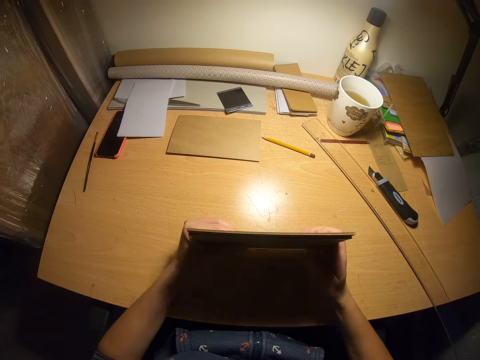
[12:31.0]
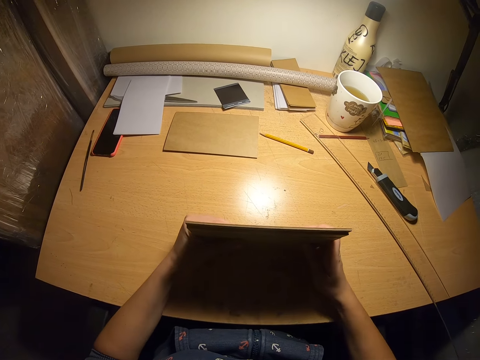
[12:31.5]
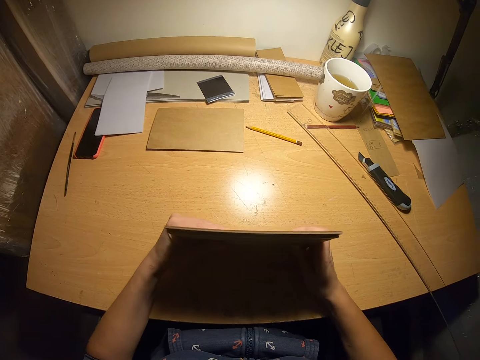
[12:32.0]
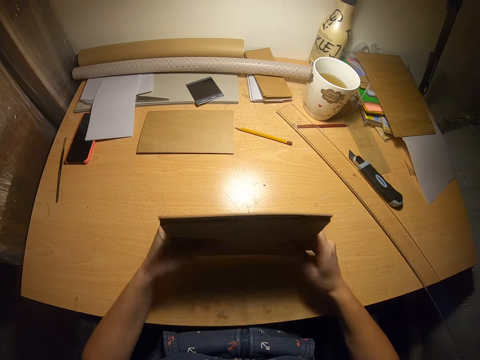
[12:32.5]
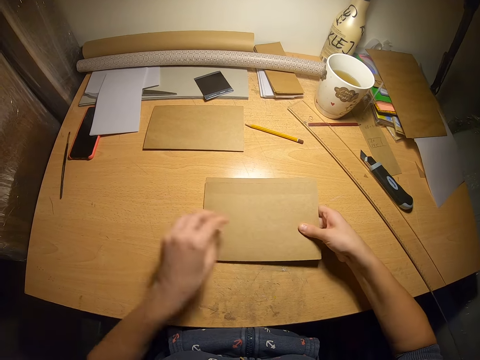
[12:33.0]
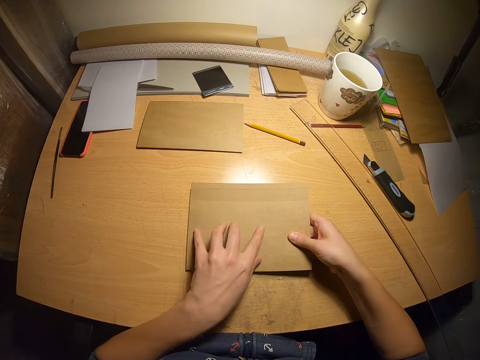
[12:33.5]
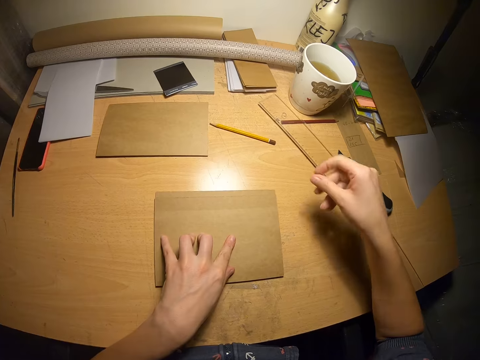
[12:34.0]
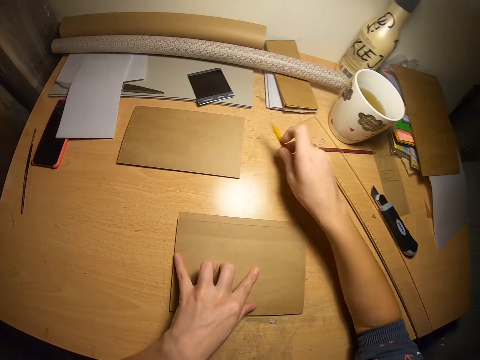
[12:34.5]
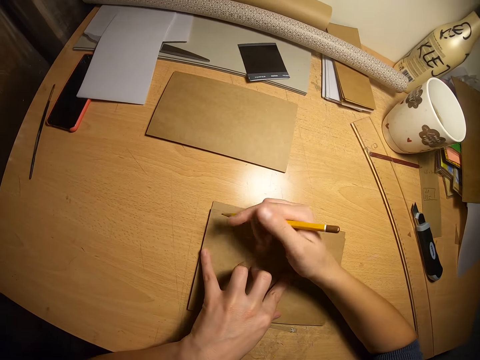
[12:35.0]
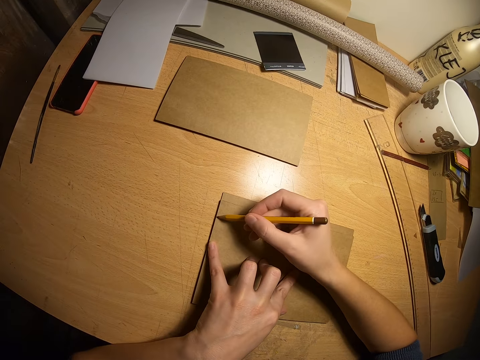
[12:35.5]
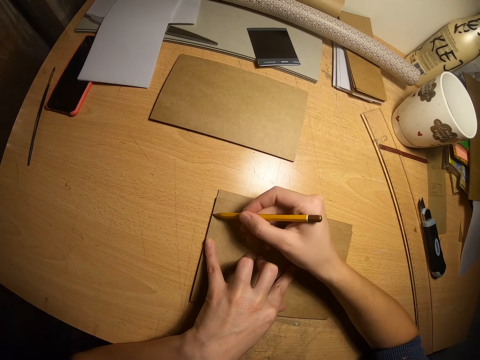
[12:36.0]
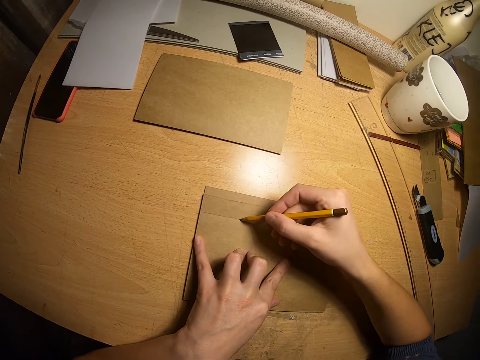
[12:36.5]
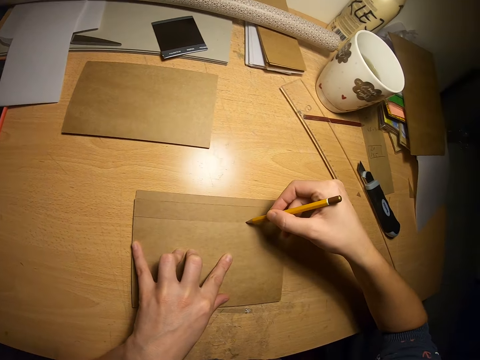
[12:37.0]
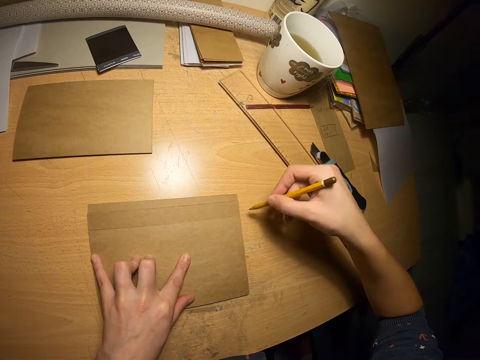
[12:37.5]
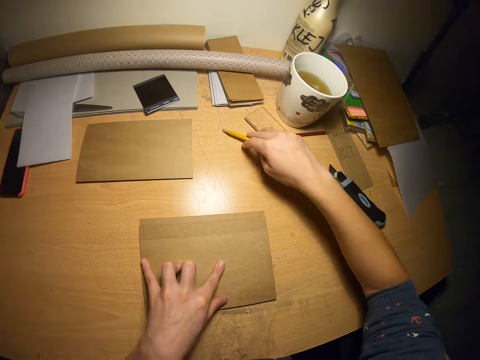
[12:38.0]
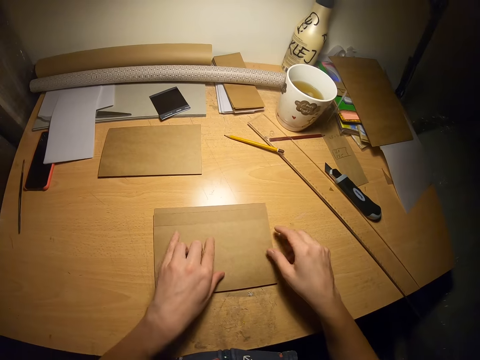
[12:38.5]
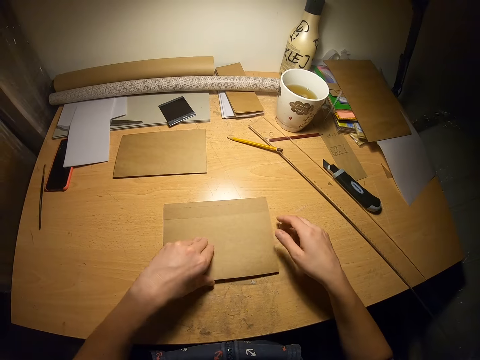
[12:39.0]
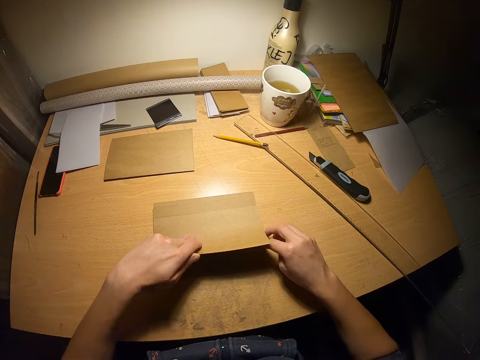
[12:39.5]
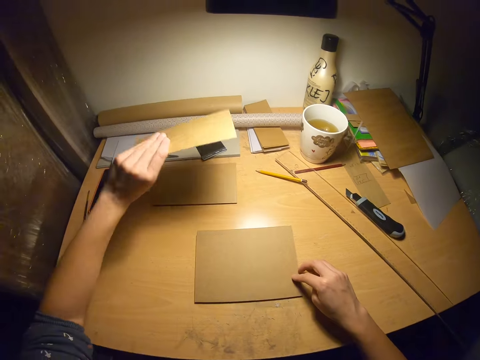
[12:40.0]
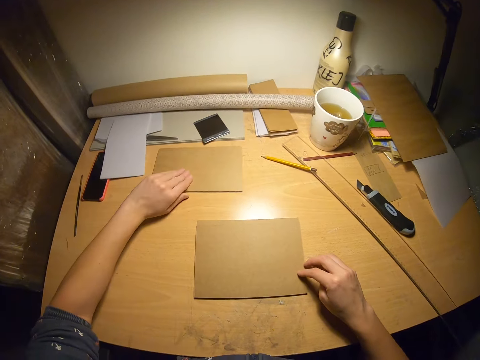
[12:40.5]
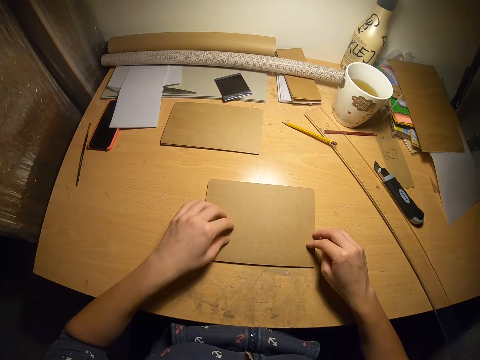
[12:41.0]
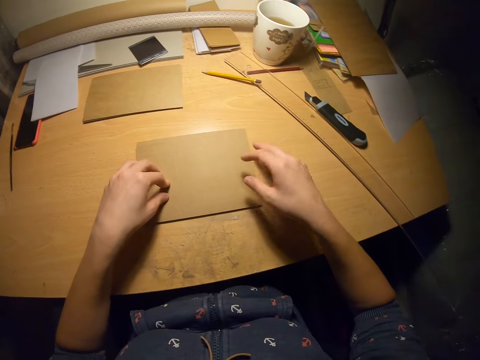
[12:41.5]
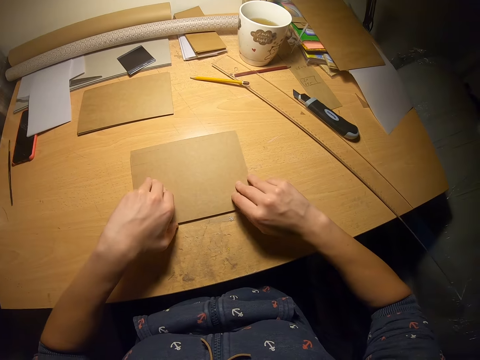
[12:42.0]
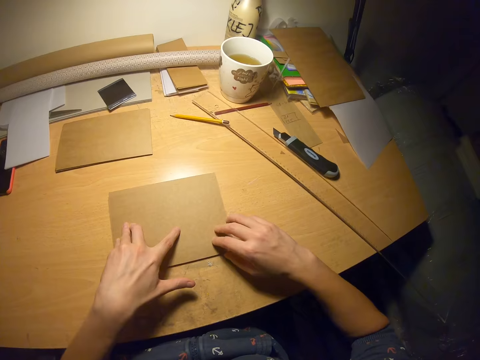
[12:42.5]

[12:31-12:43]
The camera wearer picks a pencil from the table. They draw a line on the papers with the pencil. They drop the pencil on the table. They arrange the cardboard with both hands. They put some of the papers aside.

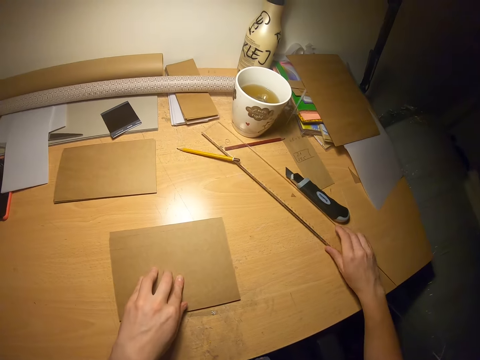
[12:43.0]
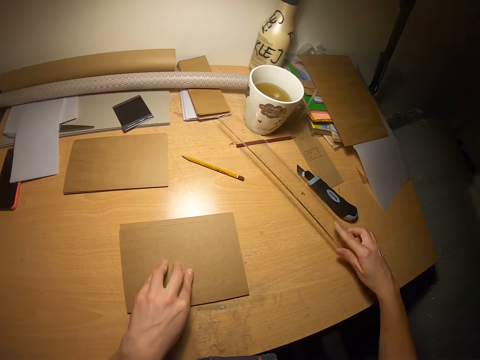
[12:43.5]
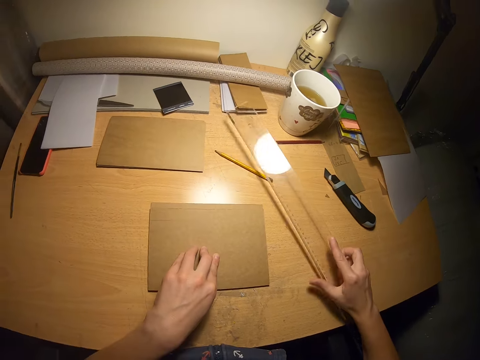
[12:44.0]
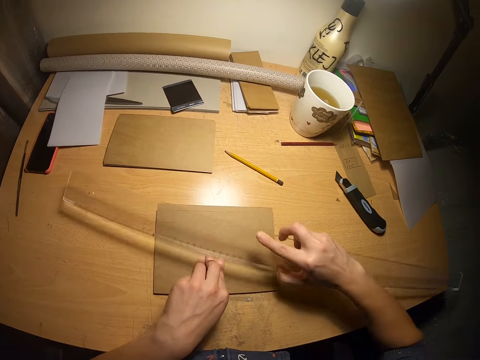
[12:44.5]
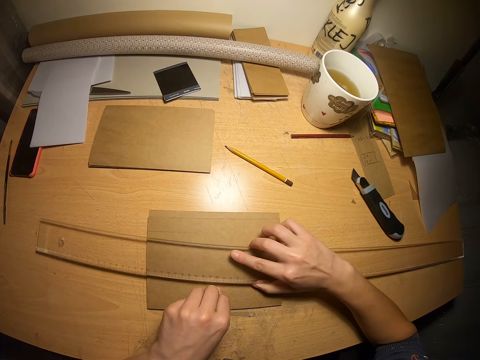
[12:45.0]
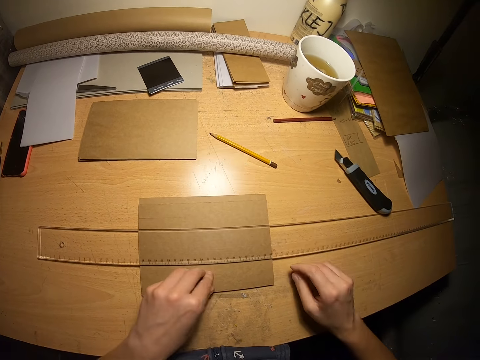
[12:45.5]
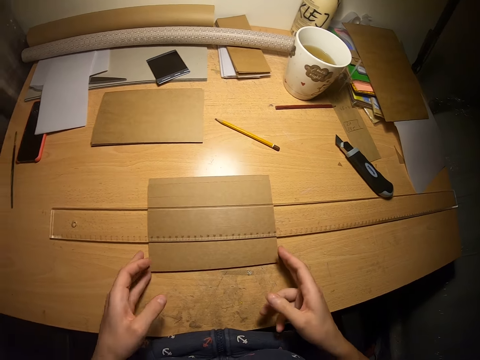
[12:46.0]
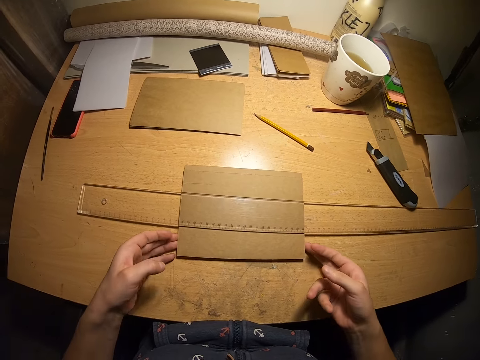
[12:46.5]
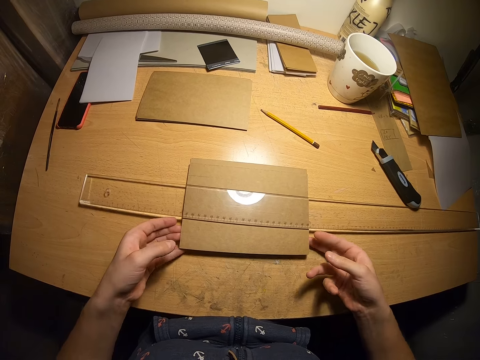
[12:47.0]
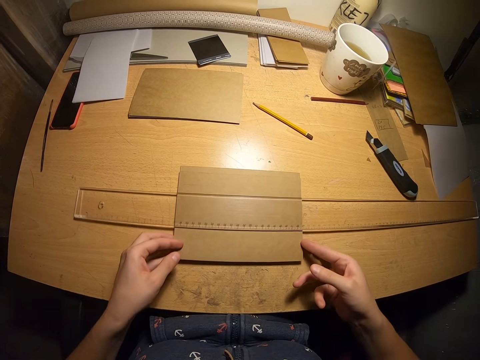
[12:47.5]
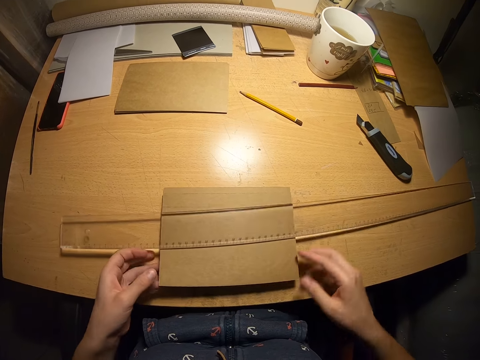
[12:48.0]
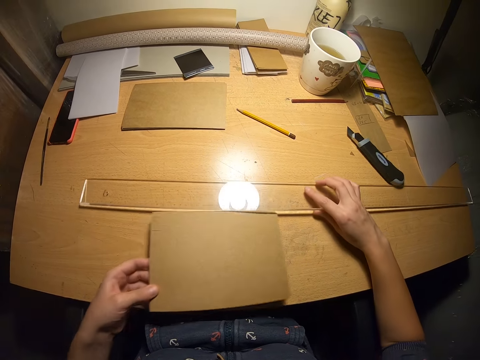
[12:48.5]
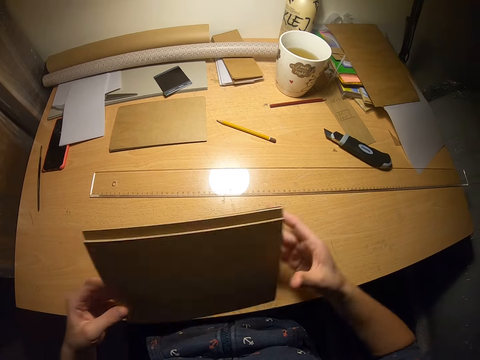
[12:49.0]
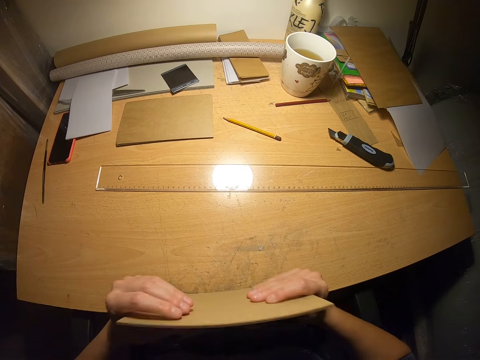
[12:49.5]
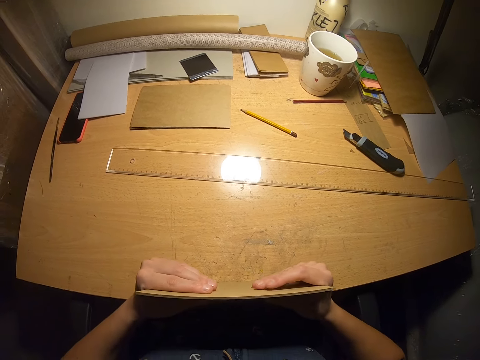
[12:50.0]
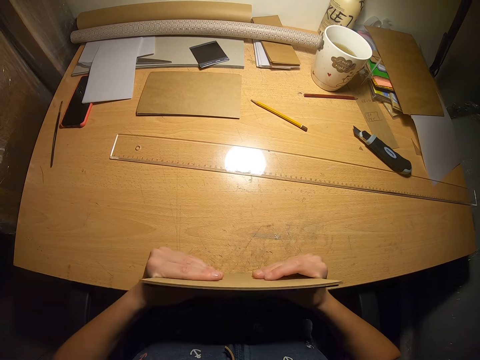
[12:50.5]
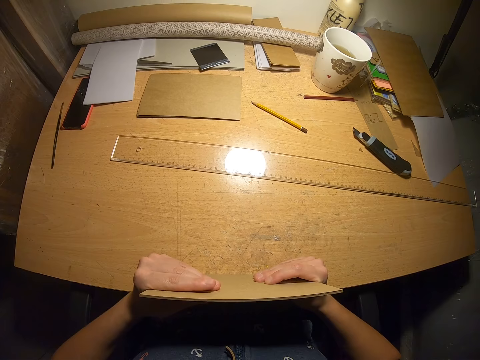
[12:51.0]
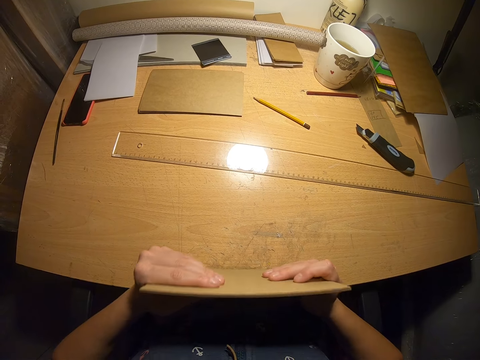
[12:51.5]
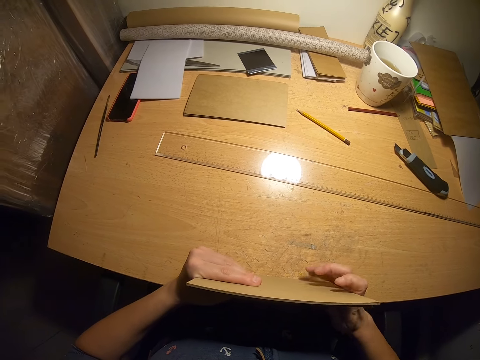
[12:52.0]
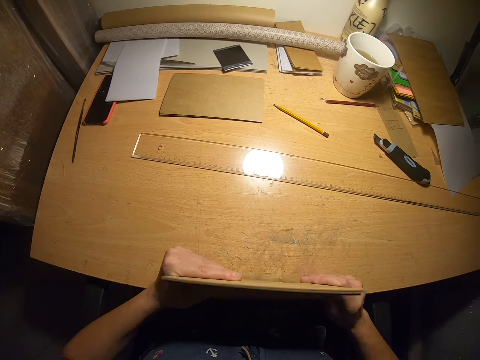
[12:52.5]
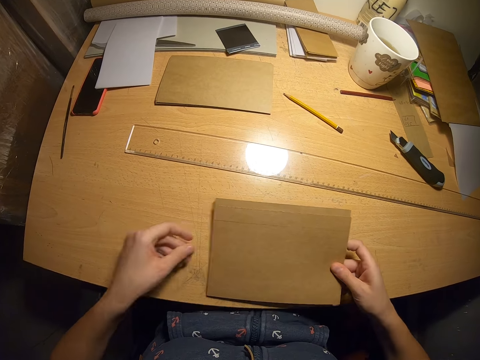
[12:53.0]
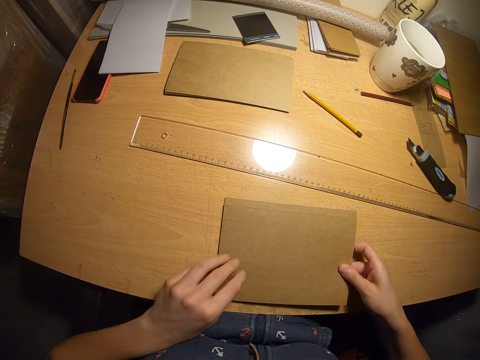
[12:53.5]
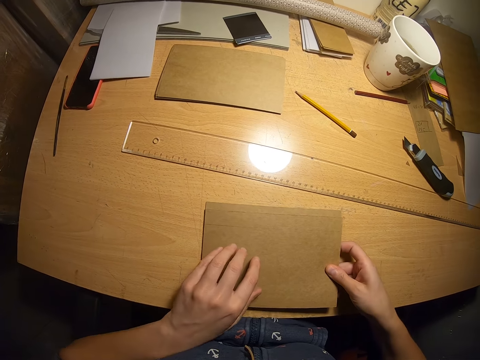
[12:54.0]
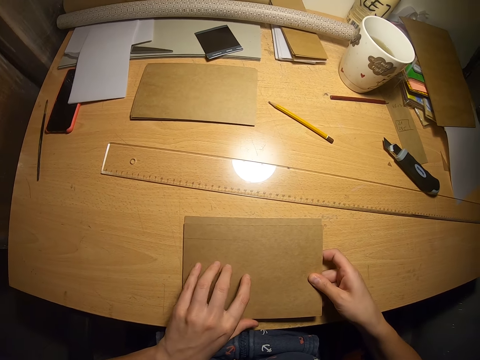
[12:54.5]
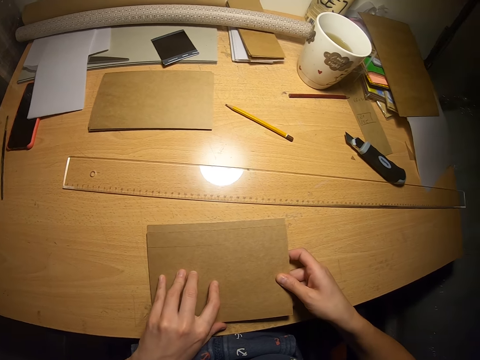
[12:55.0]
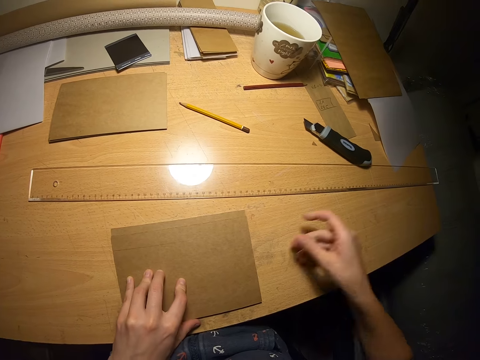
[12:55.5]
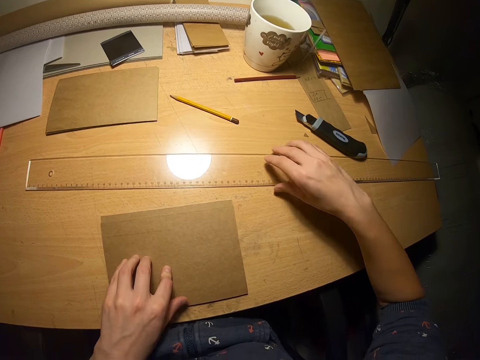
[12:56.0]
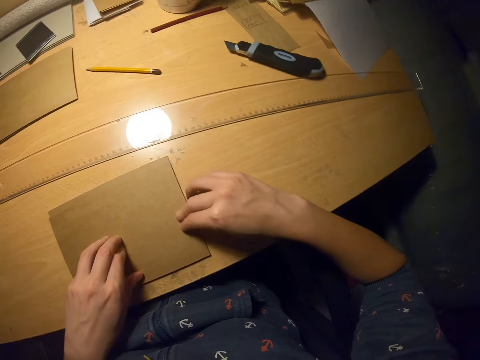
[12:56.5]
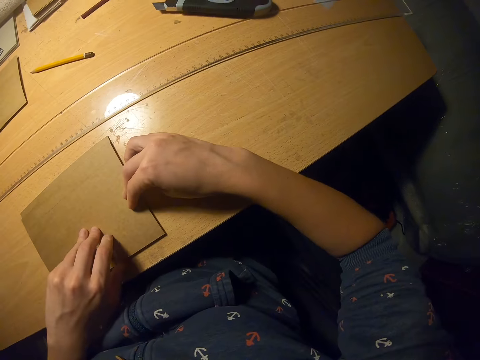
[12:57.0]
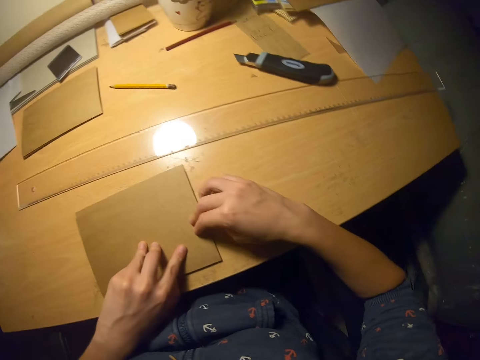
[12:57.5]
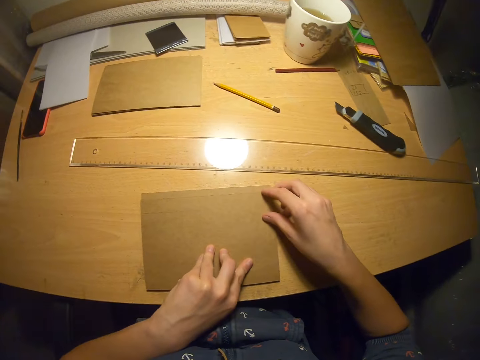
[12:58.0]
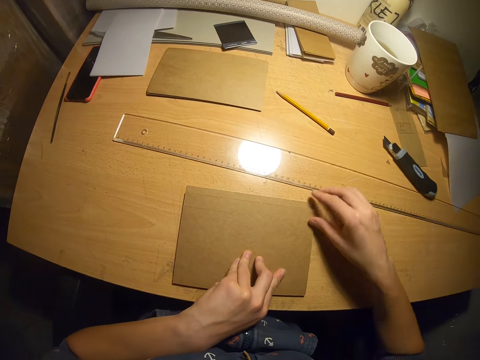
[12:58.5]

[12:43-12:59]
The camera wearer picks up a ruler from the table. They place the ruler on the cardboard or papers. They arrange the cardboard with both hands. They look at the papers.
